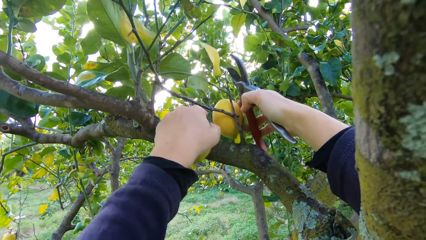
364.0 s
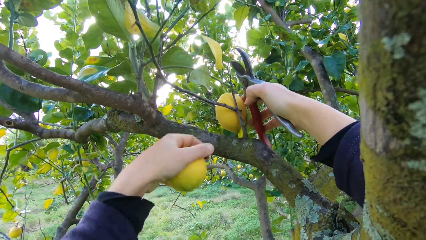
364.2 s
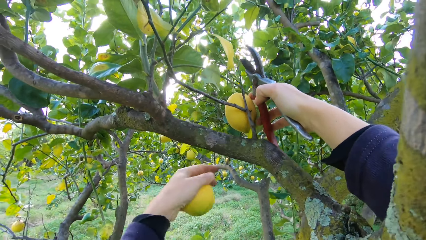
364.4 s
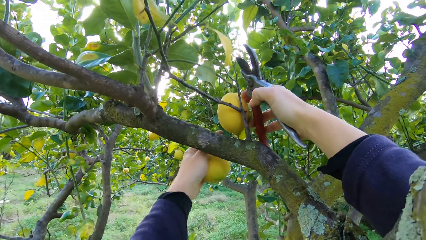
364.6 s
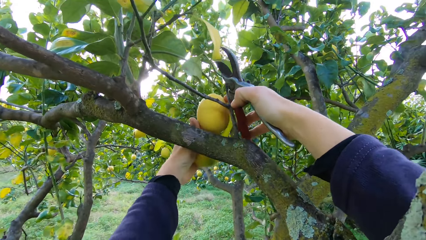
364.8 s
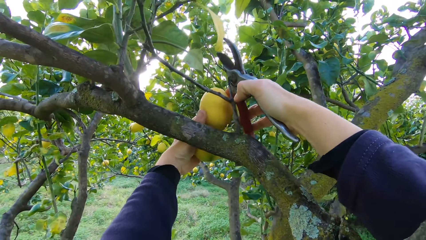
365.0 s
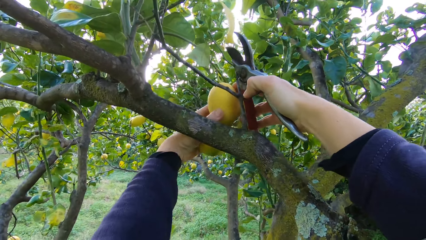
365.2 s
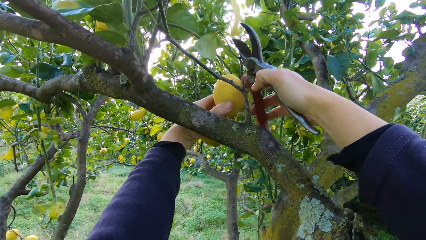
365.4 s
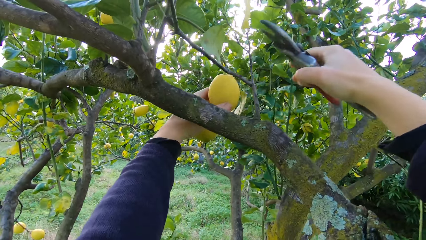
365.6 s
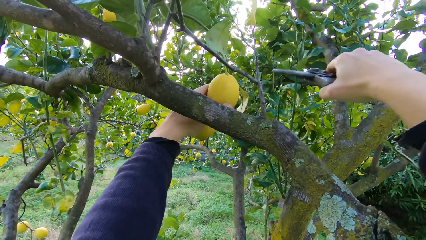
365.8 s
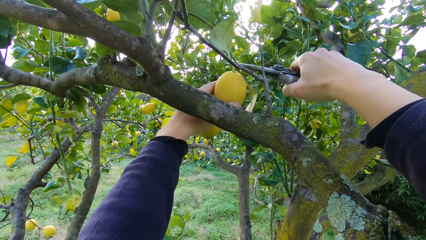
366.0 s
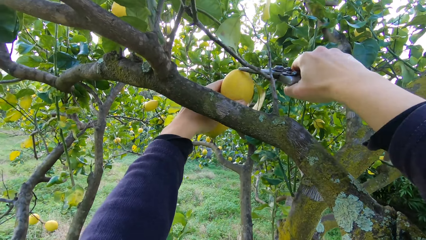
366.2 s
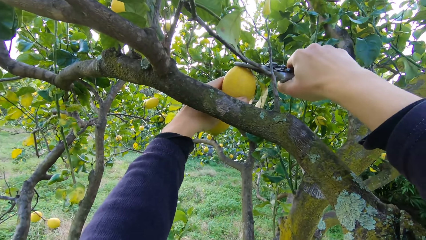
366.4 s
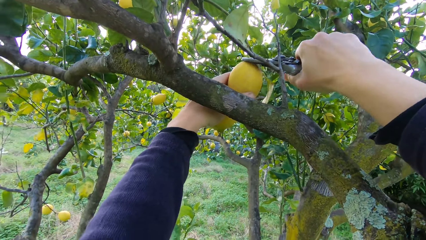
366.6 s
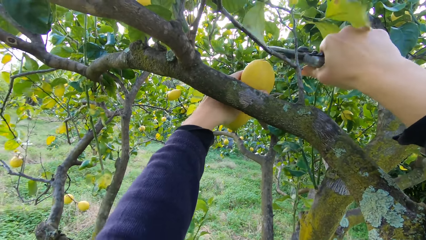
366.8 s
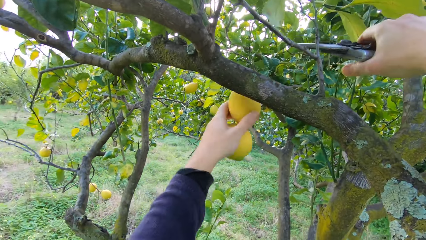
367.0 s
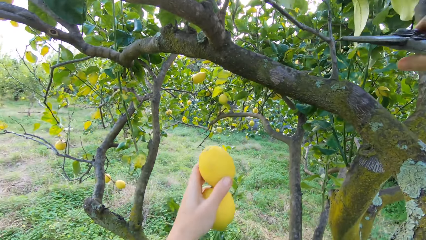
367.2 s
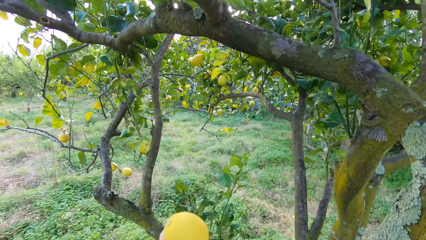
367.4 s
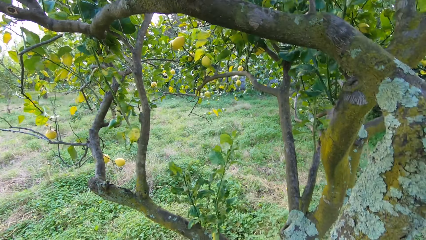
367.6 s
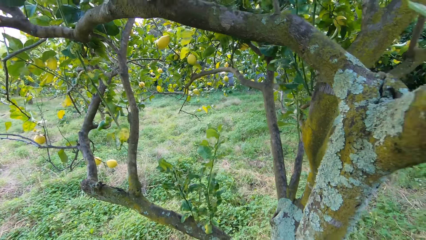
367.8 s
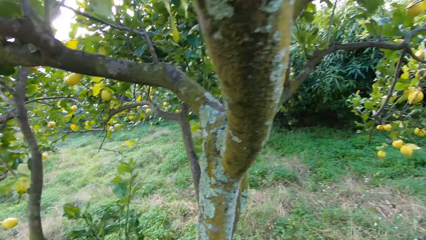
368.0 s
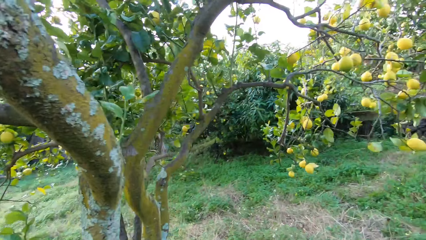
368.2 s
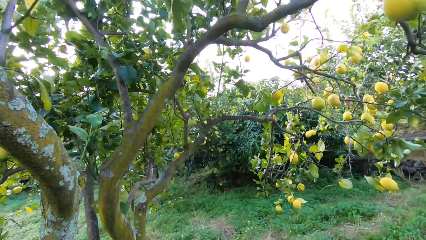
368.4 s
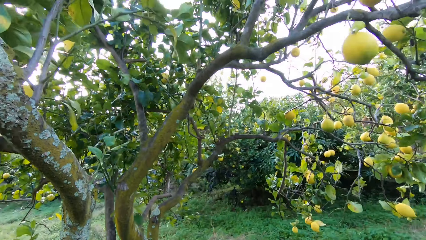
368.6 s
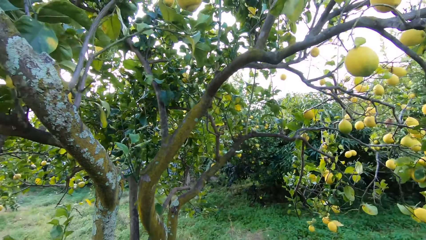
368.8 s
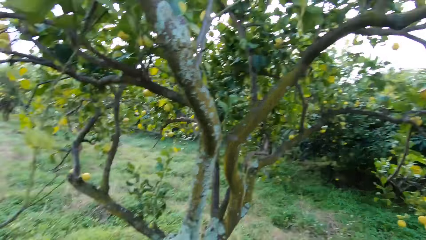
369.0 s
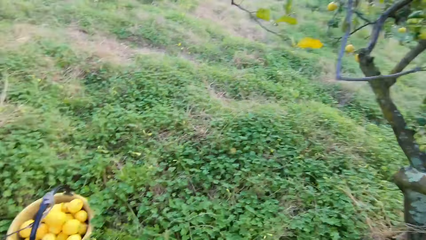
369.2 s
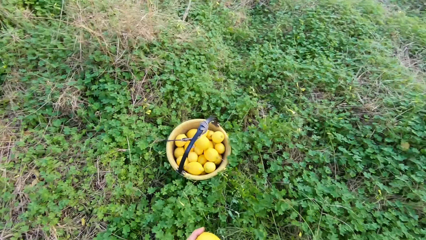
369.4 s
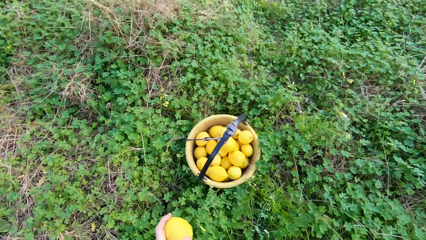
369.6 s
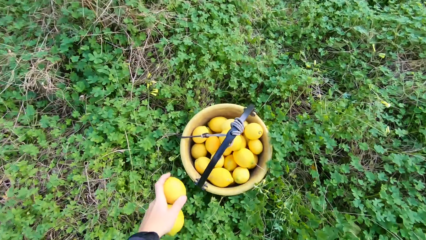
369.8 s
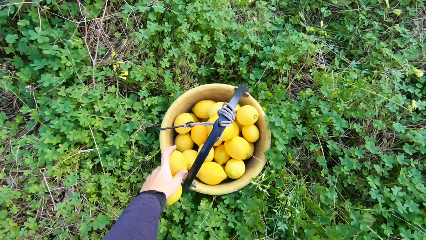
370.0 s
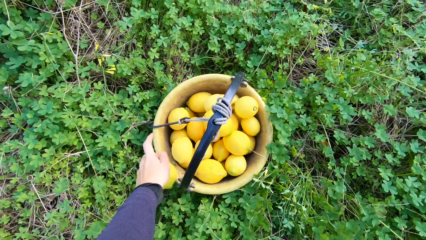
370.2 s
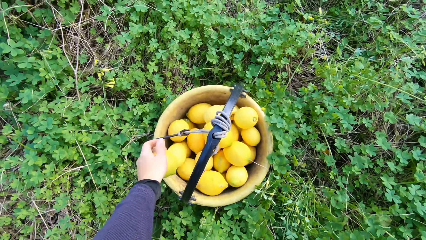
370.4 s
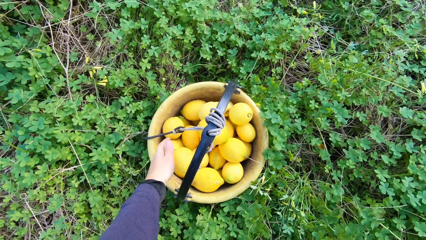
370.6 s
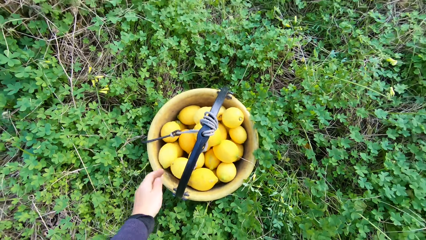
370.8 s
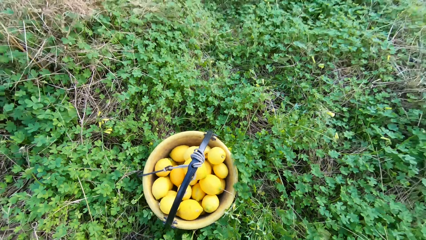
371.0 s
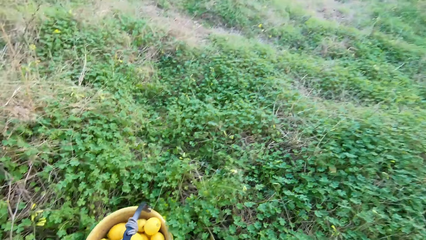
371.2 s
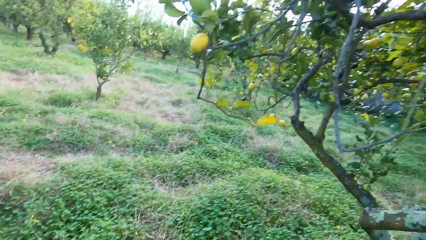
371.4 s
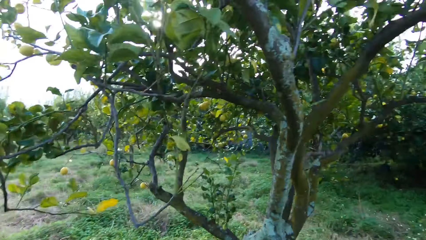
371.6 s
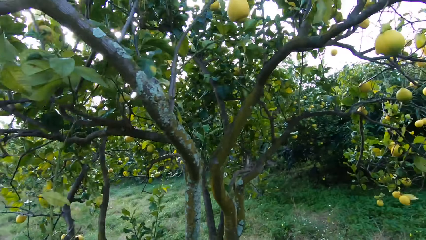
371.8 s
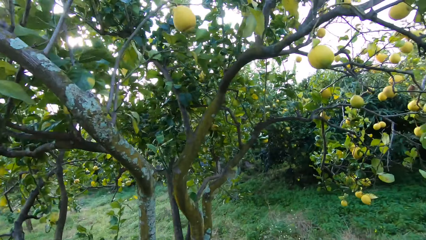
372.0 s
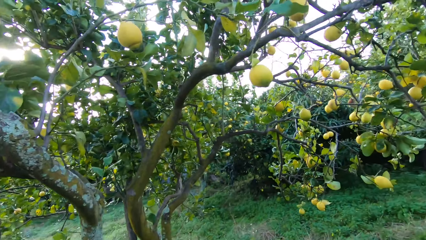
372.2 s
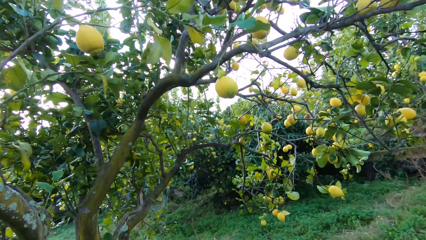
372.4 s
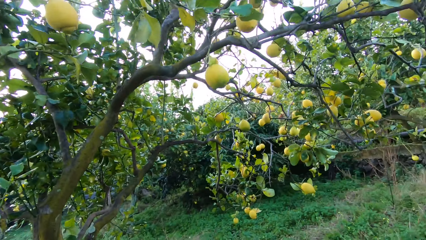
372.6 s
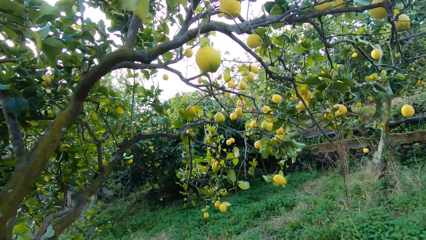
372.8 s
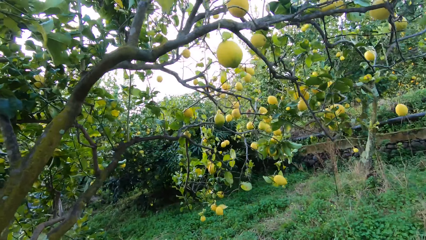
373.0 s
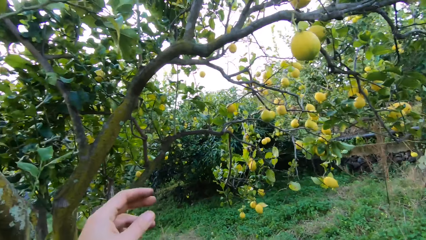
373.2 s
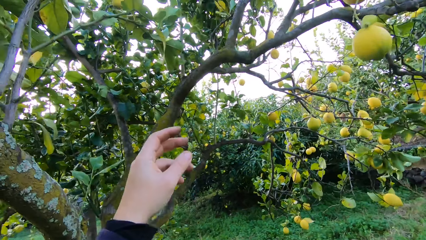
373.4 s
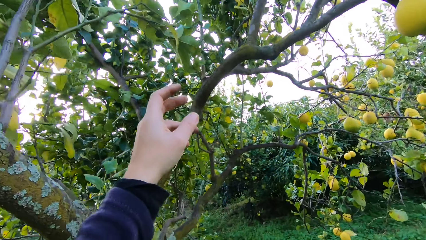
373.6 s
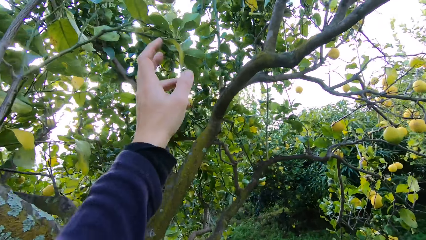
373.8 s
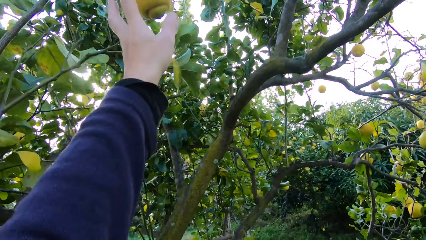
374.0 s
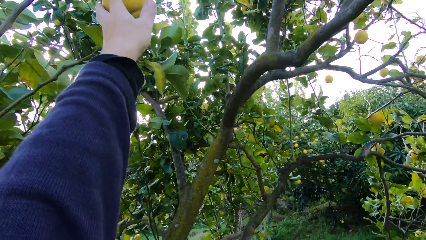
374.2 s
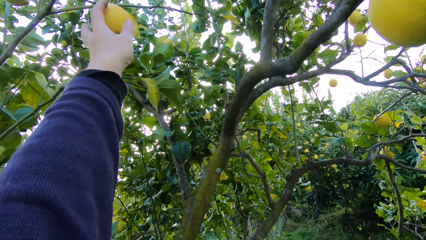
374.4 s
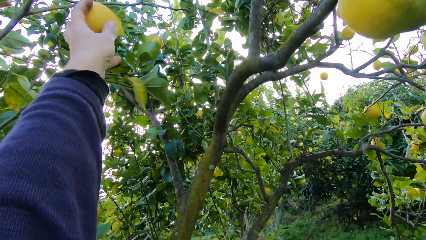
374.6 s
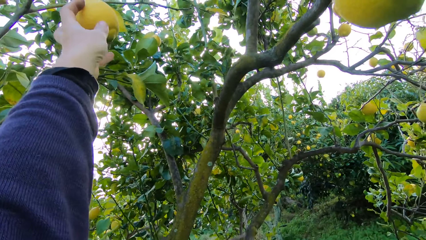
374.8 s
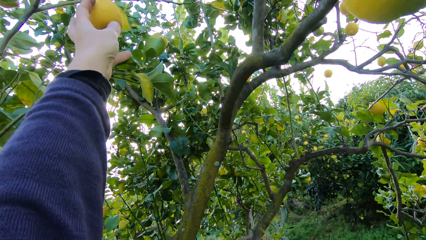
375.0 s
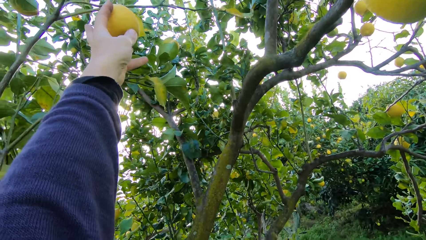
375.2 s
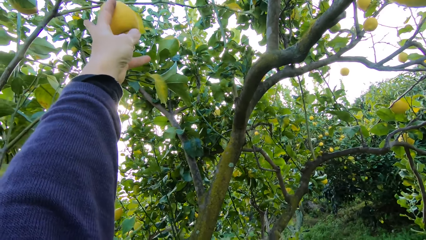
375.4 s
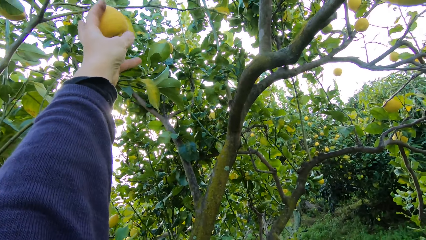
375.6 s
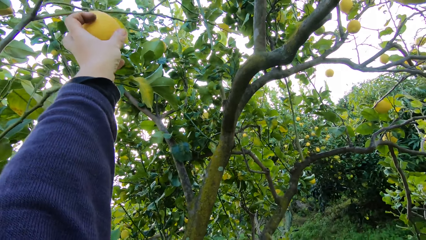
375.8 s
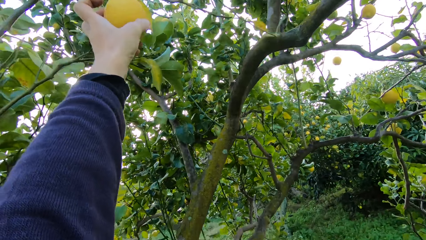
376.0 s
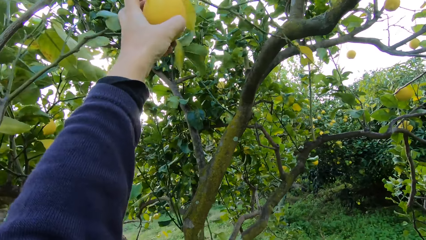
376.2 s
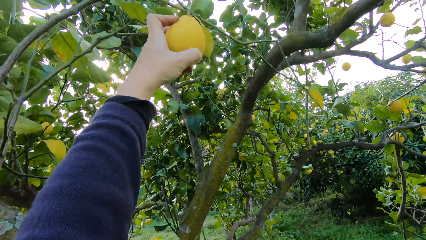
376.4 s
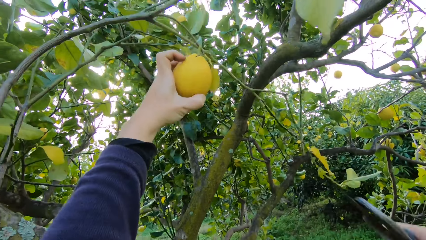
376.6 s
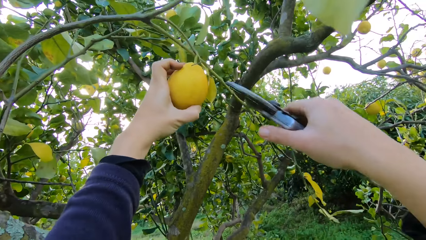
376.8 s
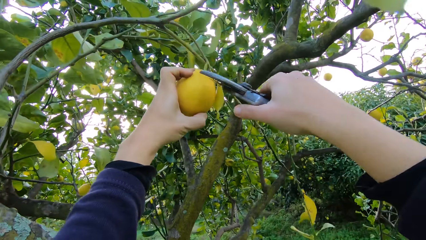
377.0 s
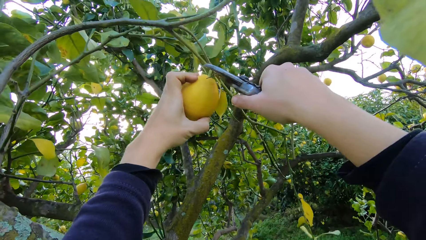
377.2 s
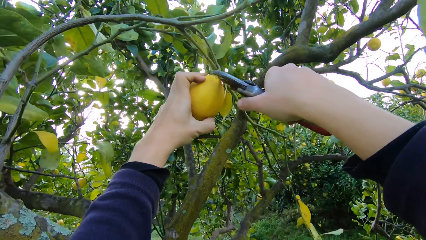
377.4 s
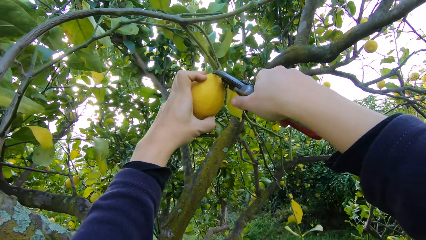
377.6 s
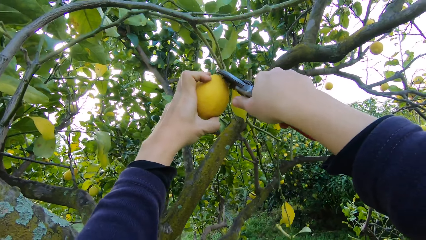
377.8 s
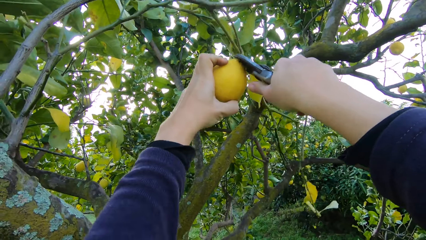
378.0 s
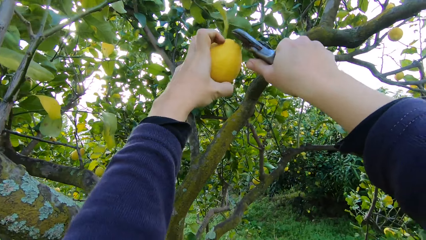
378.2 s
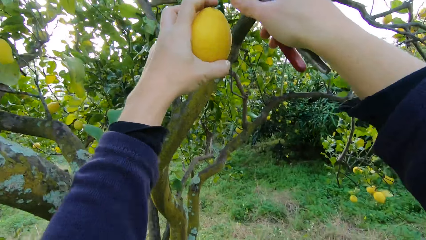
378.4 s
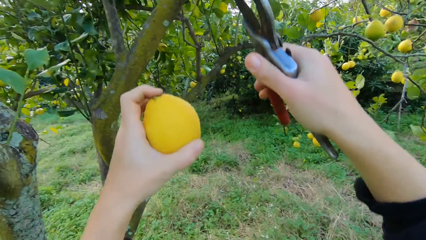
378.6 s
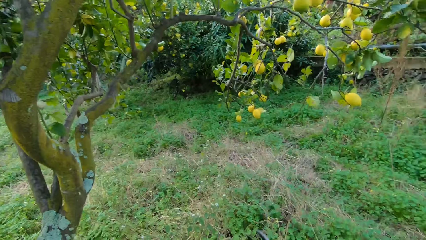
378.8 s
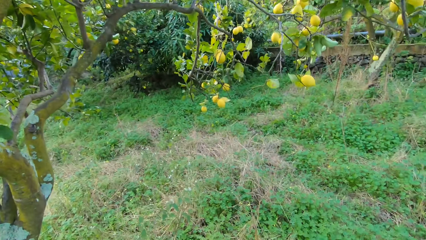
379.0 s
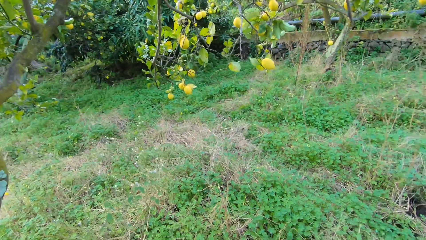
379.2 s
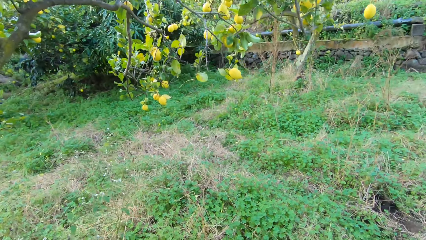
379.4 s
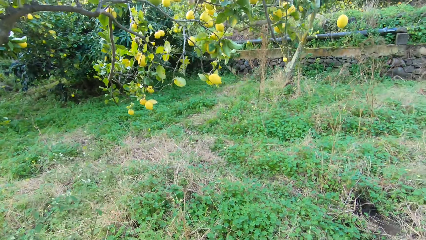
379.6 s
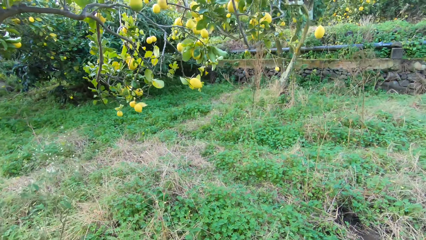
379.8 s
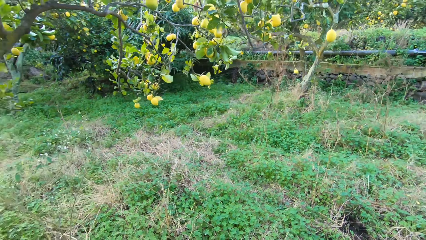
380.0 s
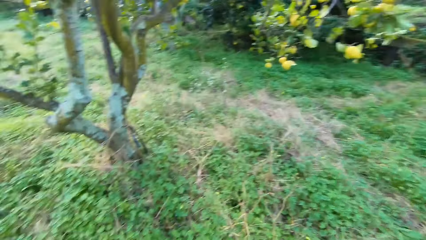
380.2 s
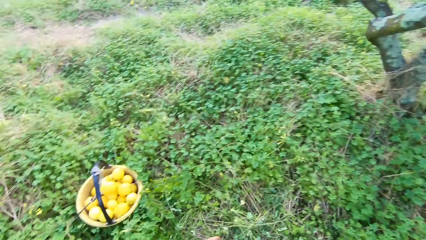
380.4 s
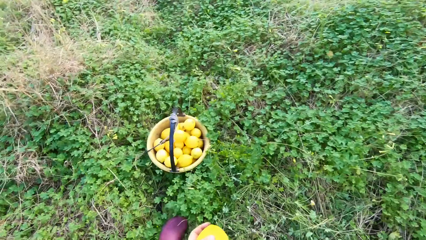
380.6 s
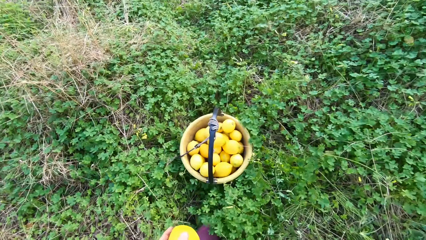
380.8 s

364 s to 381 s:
The camera wearer grabs an orange or lemon. They cut the stem off. They pluck another lemon from the tree with the plier. They throw the lemon into the bucket. They grab an orange. They cut the stem off. They pluck another lemon from the tree with the plier.
